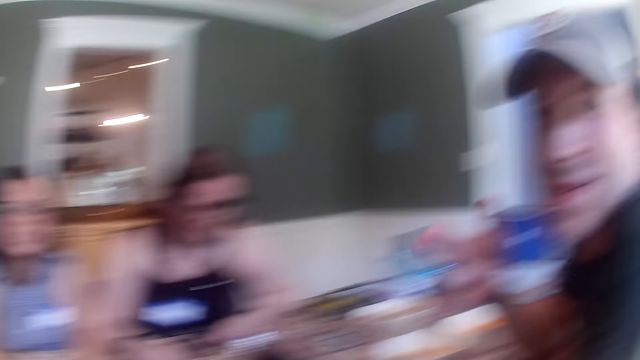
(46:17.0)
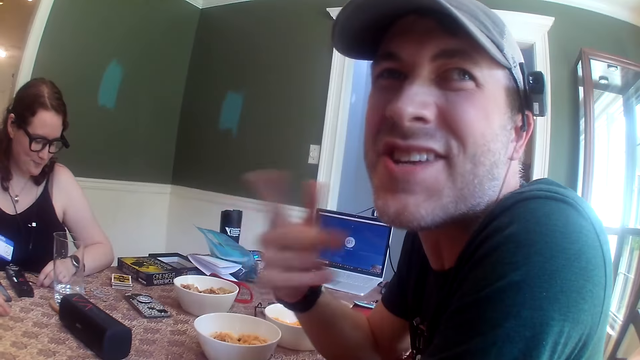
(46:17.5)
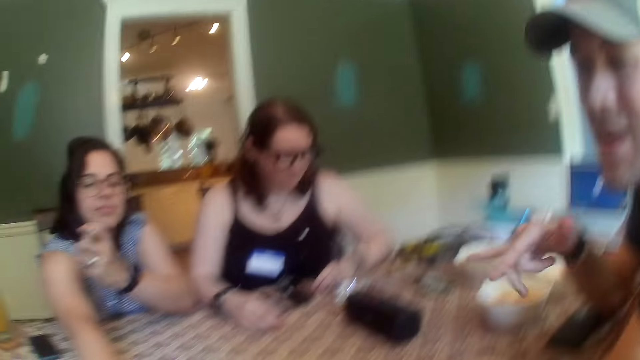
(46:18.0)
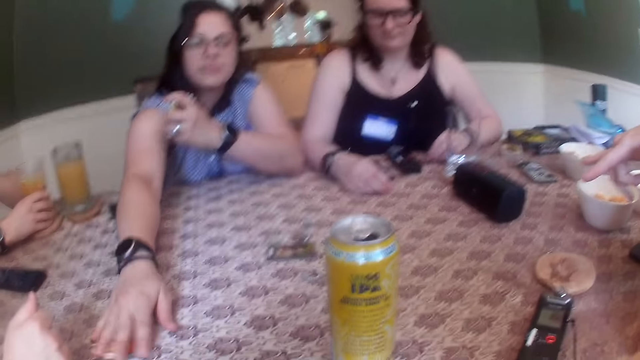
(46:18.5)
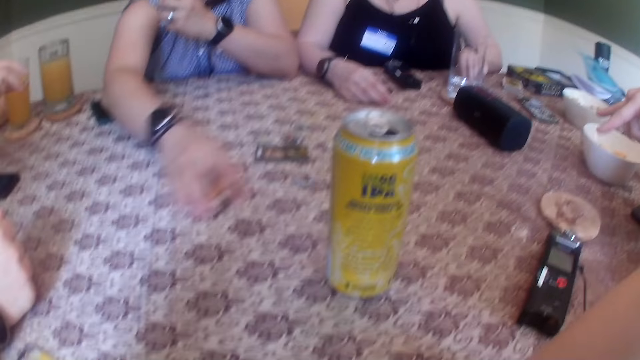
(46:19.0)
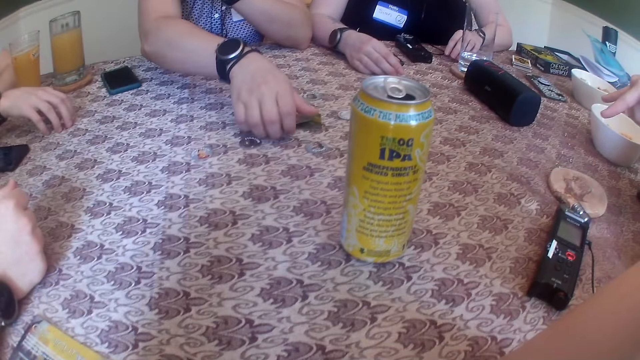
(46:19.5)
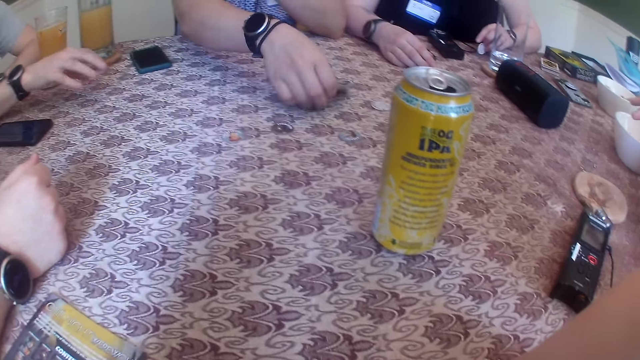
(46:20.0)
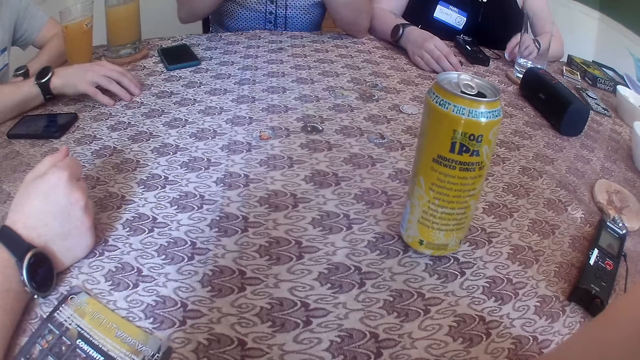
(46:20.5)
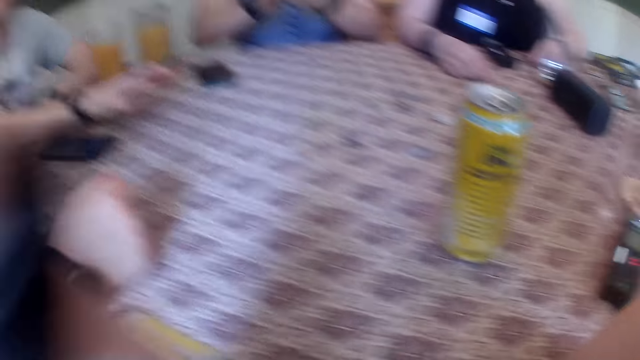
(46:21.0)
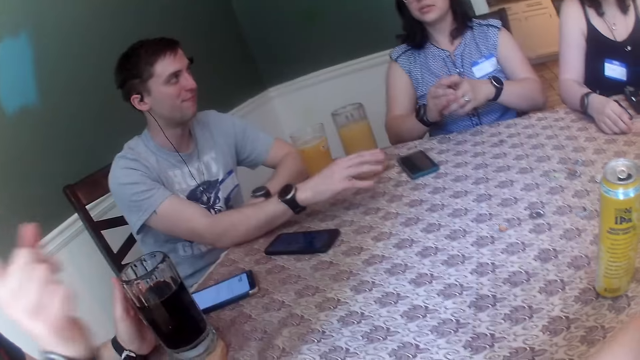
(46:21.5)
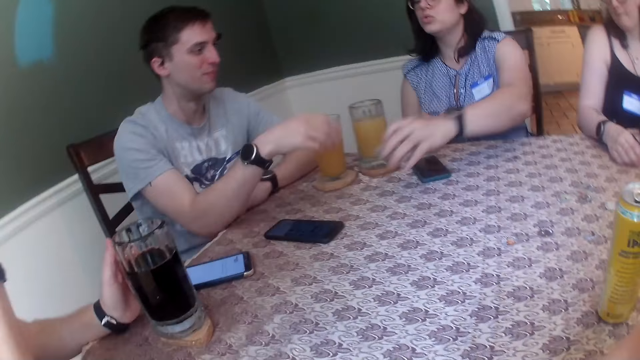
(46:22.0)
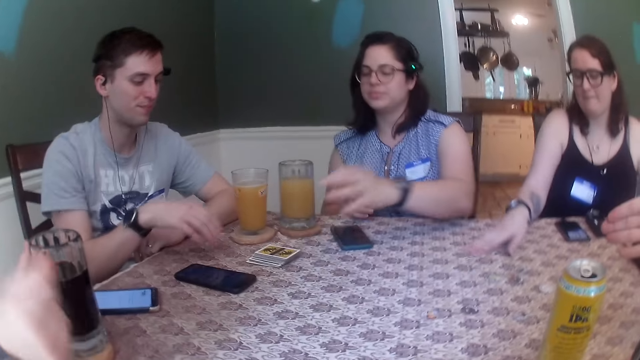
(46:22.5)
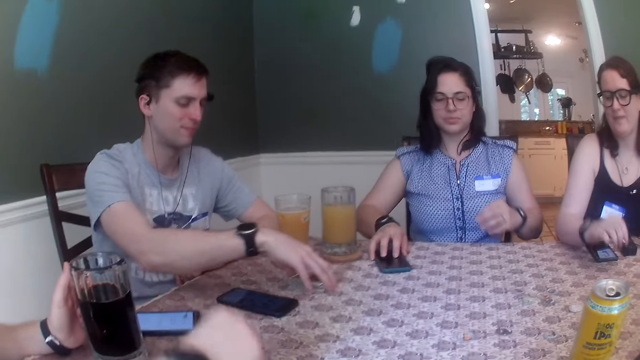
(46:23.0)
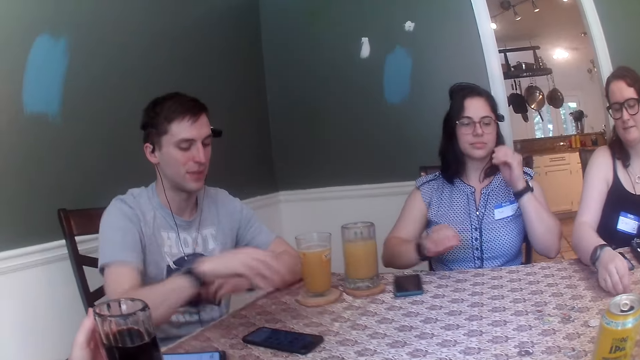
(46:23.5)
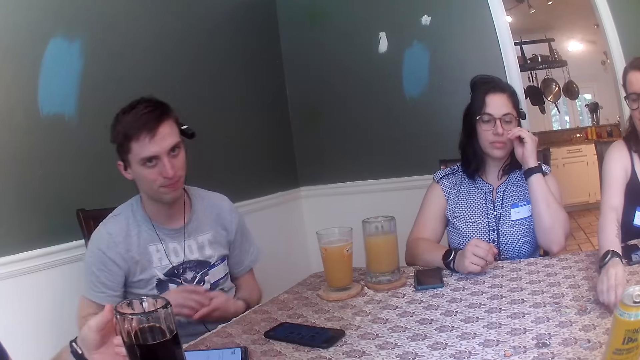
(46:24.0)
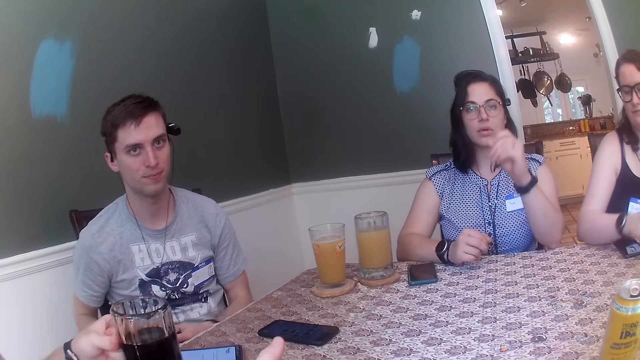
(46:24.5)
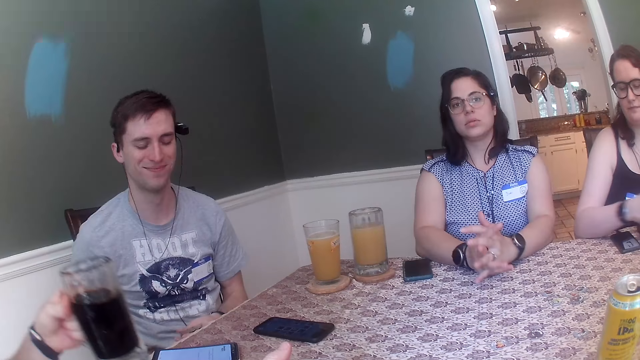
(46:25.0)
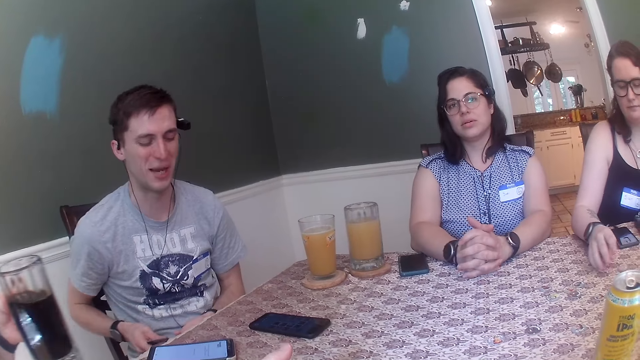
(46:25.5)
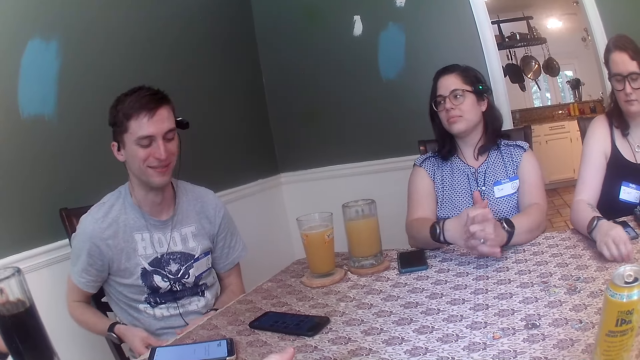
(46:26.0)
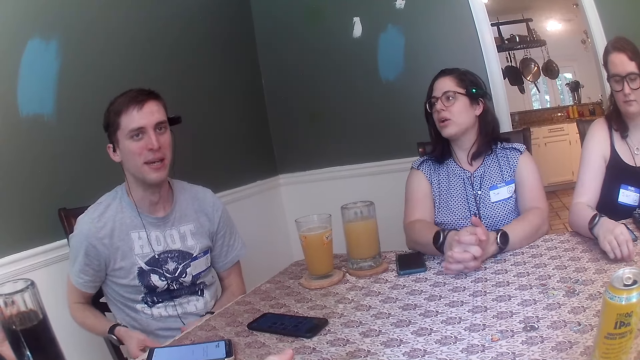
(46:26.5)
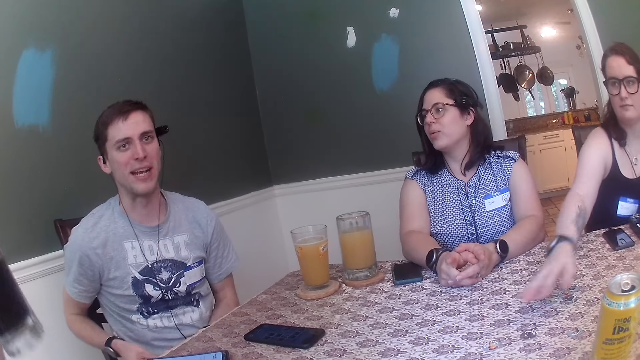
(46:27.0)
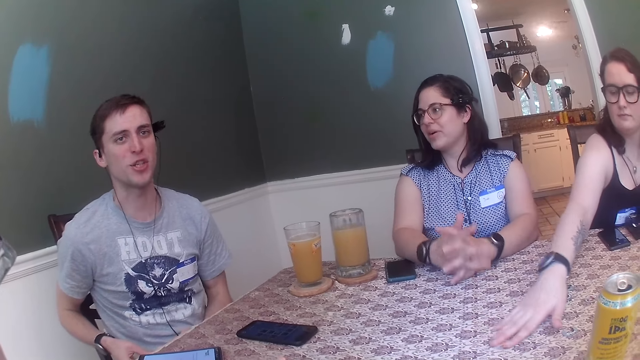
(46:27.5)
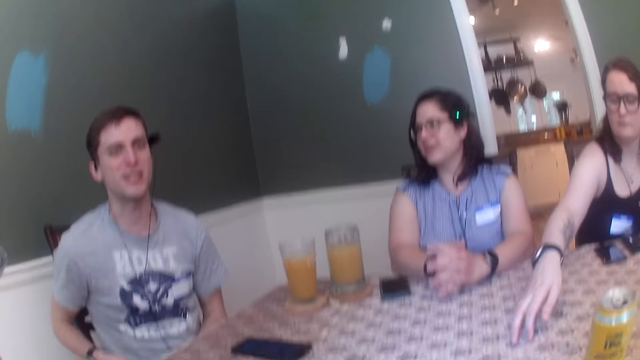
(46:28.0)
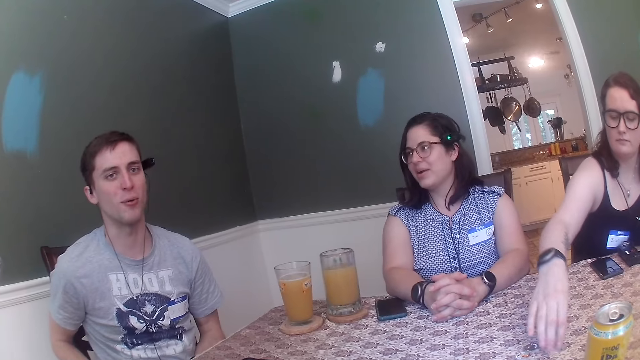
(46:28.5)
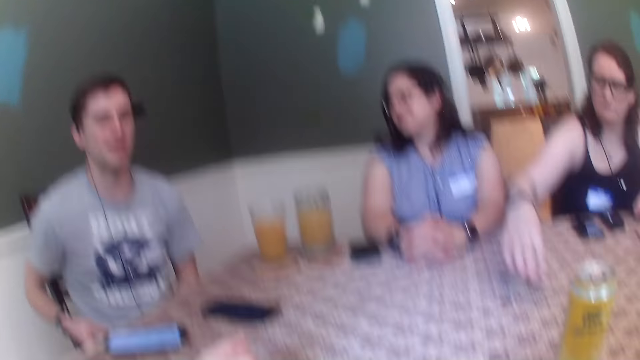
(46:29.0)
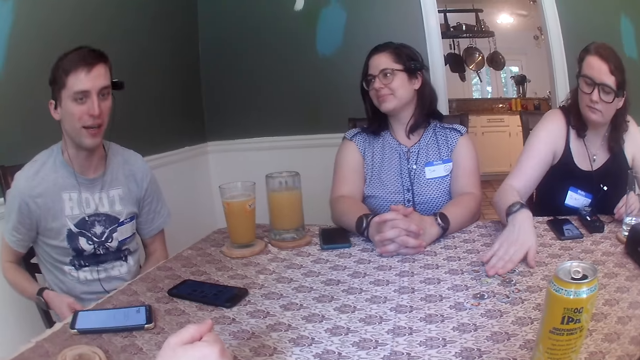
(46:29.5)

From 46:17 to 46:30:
A woman passes the card in her right hand to her left hand. A man talks to the camera wearer. The woman moves some cards from the table with her right hand. Another woman moves a token on the table with her left hand and picks the cards on the table with her left hand. The first woman holds the cards in both hands, removes her right hand from the card in both hands, and places the cards in her left hand on the table. The other woman moves a token on the table with her right hand. The first woman arranges the cards on the table and moves a phone on the table with her right hand. Another man picks the cards on the table with his right hand. The other woman moves a token on the table with her right hand. The second man holds the cards in both hands. A third man picks the cup of soft drink from the coaster on the table with his left hand. The second man shuffles the cards with both hands. The other woman places a token on the table with her right hand and moves the token on the table with her right hand. The third man drinks from the cup of soft drink in his left hand. The other woman moves some tokens on the table with her right hand.

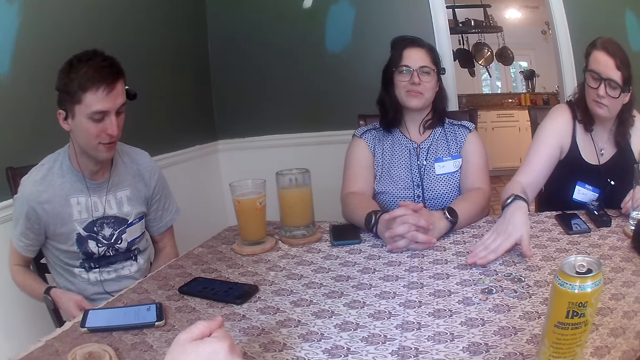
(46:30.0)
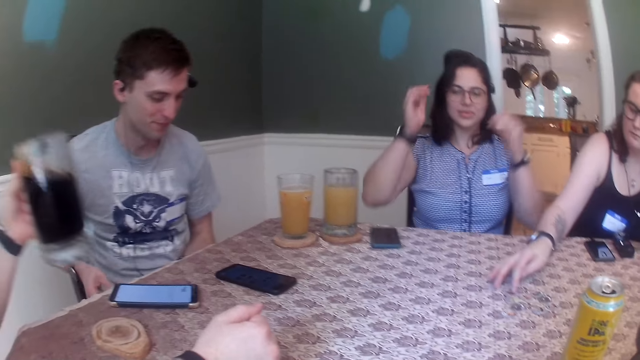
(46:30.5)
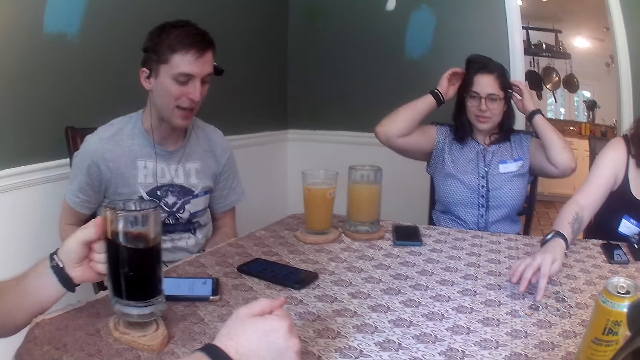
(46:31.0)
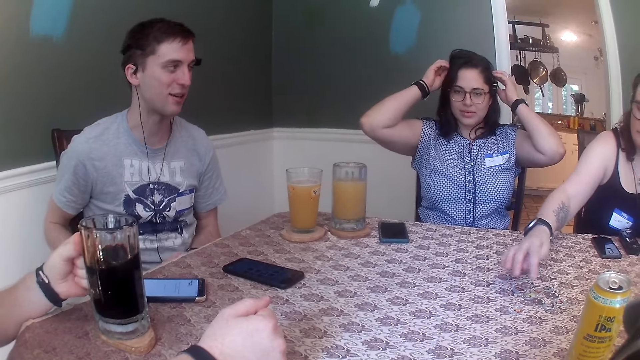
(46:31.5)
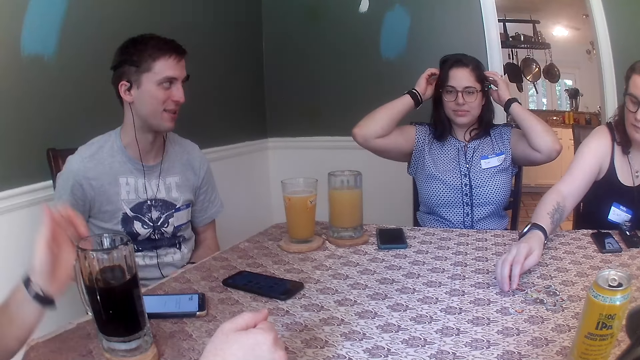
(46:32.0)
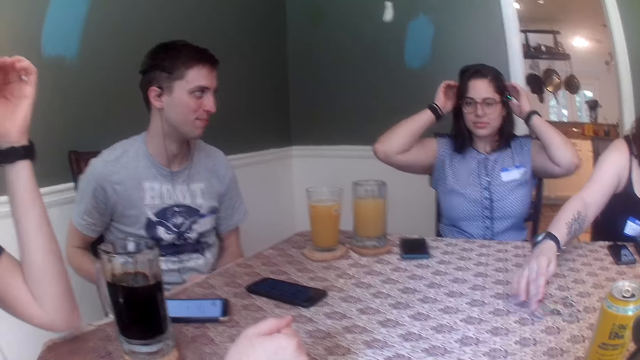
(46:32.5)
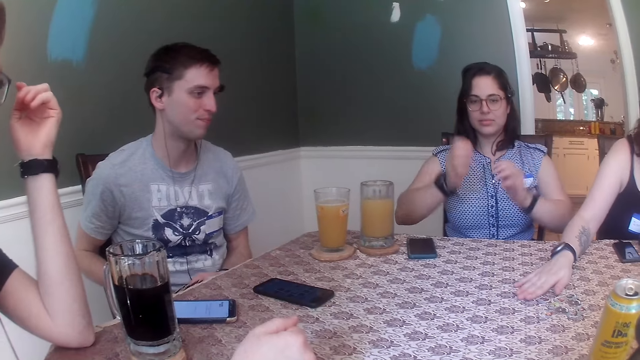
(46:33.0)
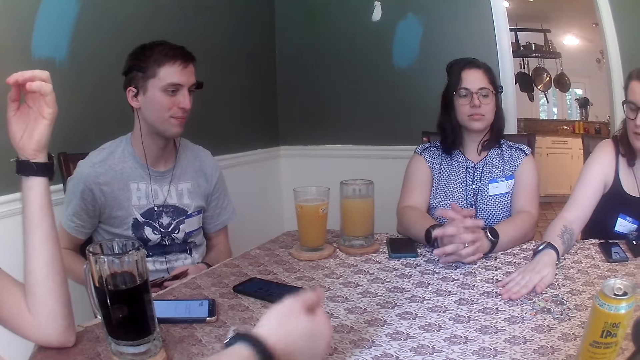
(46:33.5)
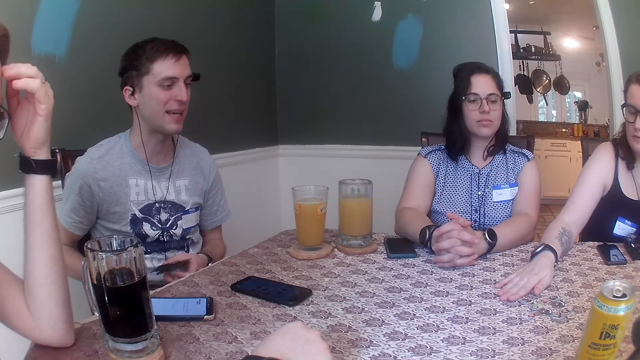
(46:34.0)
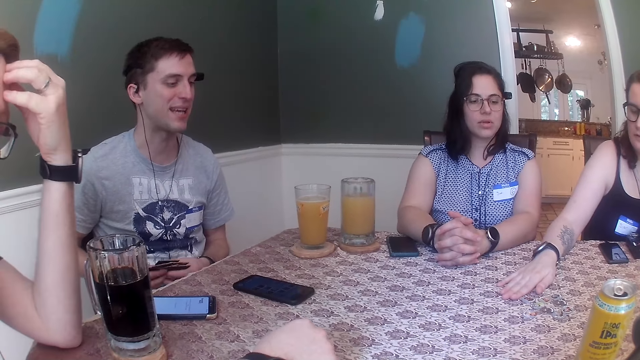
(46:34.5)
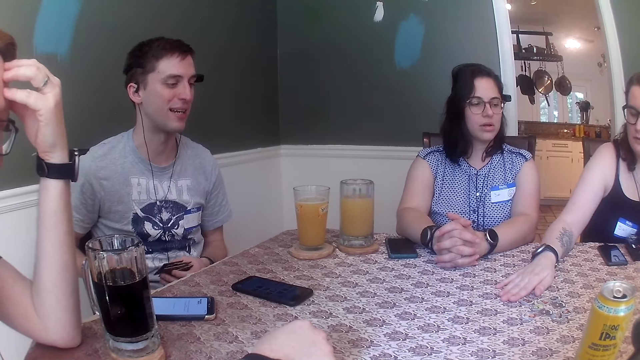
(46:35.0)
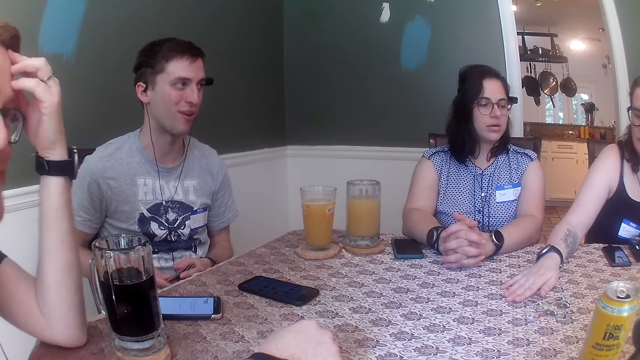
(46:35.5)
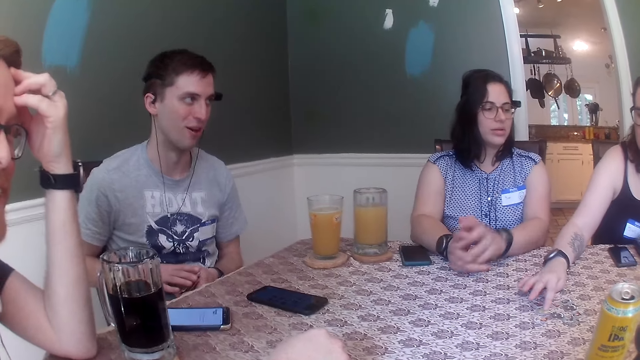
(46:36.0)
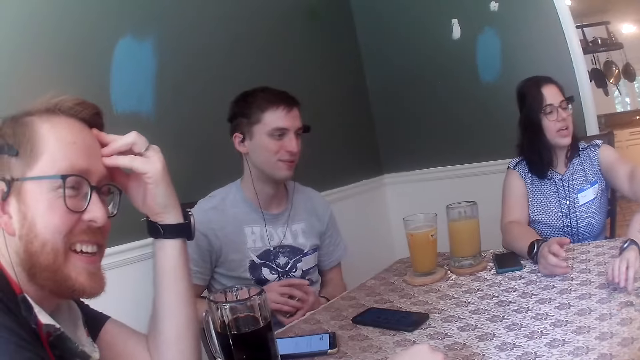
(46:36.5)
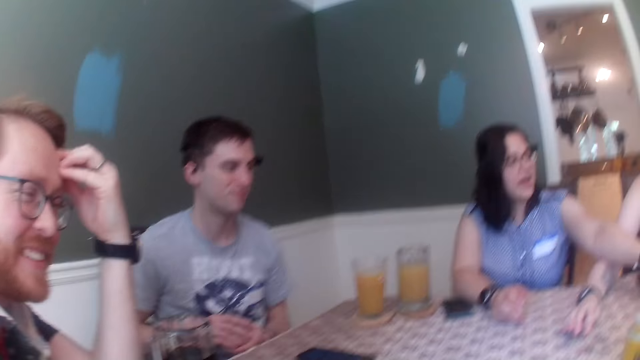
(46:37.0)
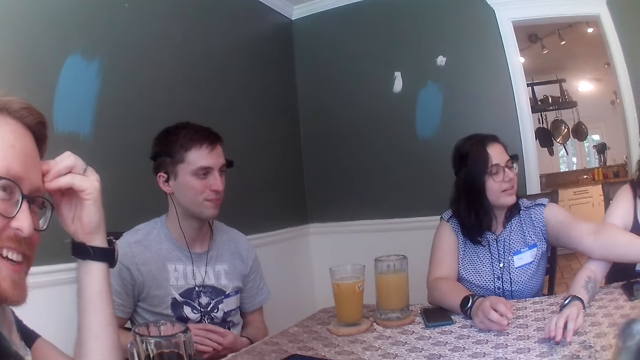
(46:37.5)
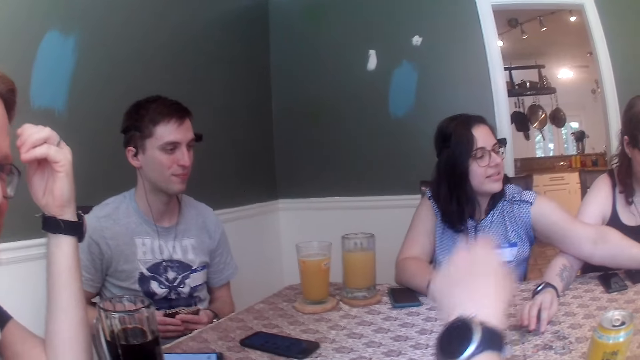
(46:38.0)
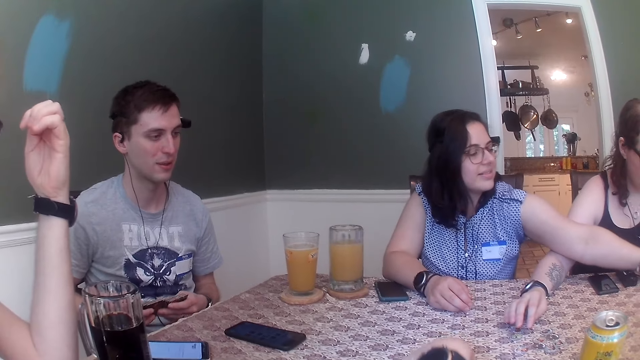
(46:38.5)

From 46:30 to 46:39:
A man places the cup of soft drink on the coaster on the table with his left hand. Another man shuffles the cards with both hands.
